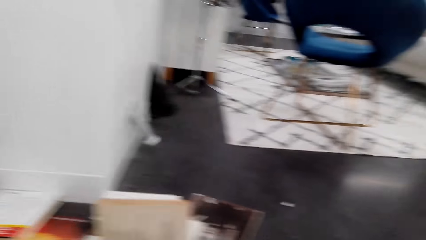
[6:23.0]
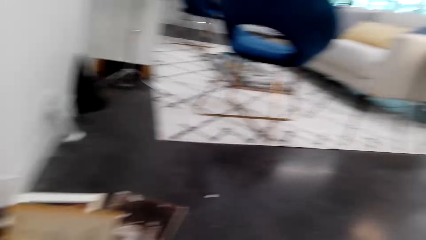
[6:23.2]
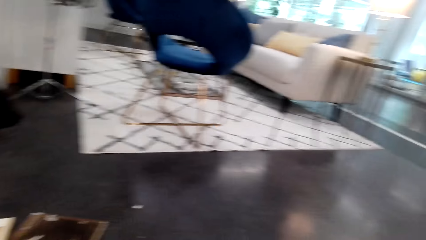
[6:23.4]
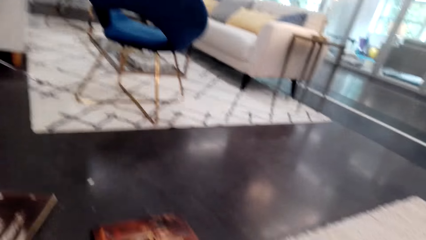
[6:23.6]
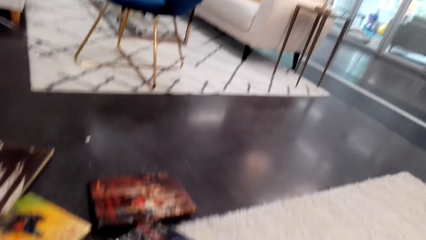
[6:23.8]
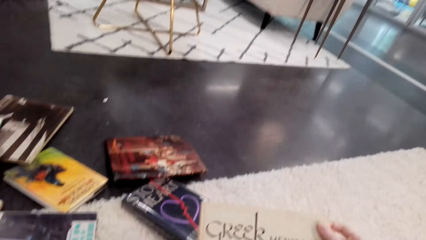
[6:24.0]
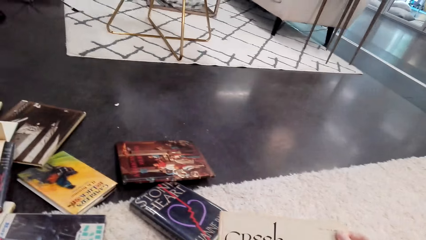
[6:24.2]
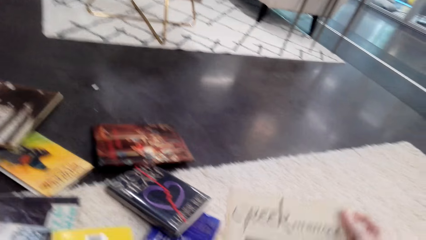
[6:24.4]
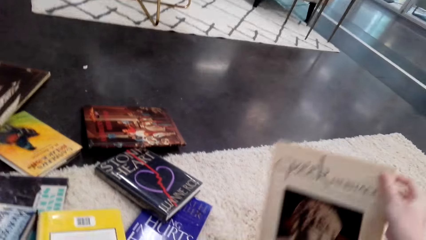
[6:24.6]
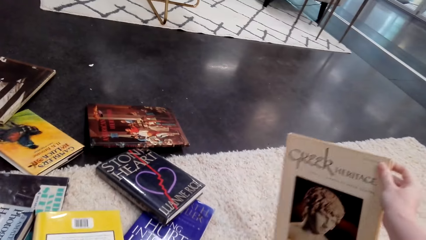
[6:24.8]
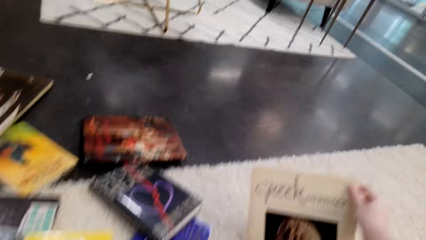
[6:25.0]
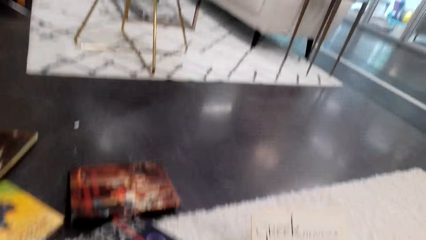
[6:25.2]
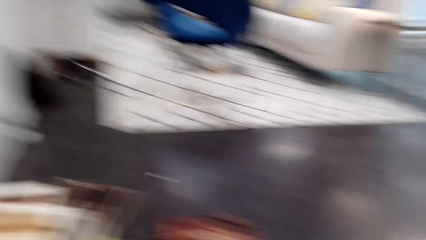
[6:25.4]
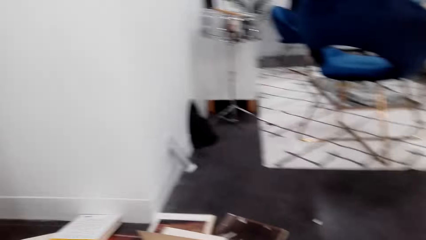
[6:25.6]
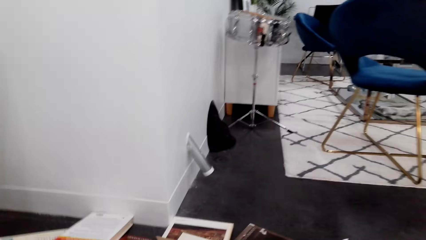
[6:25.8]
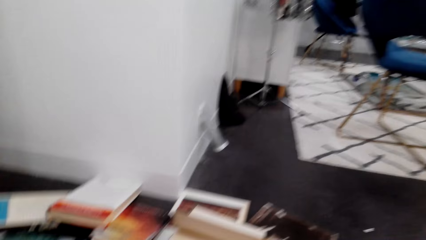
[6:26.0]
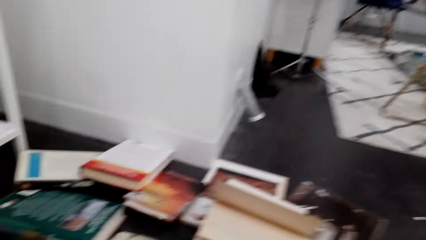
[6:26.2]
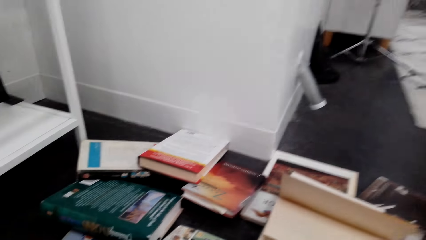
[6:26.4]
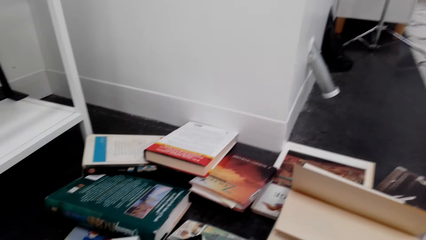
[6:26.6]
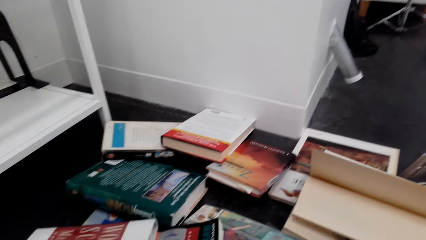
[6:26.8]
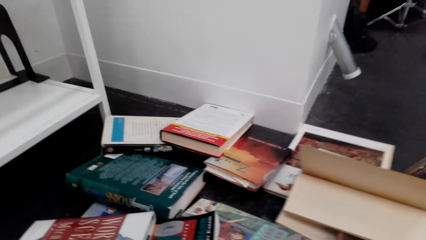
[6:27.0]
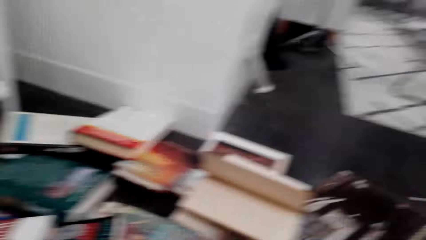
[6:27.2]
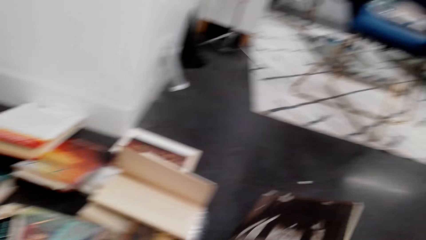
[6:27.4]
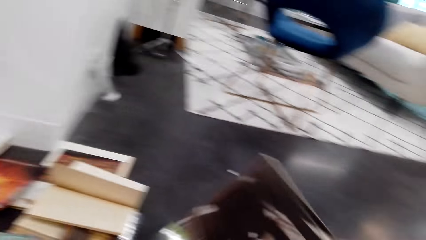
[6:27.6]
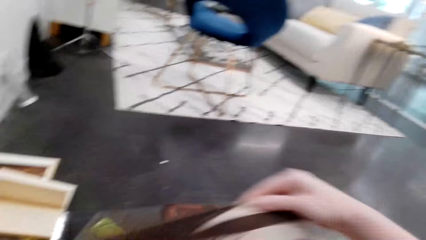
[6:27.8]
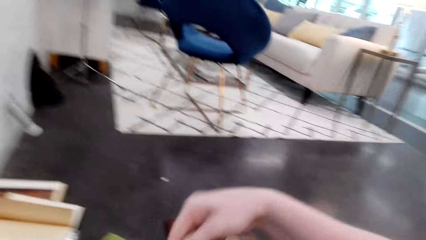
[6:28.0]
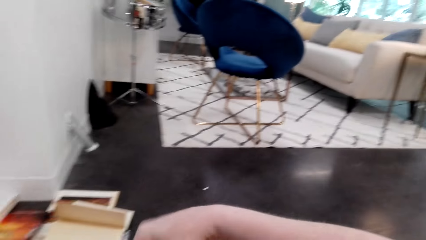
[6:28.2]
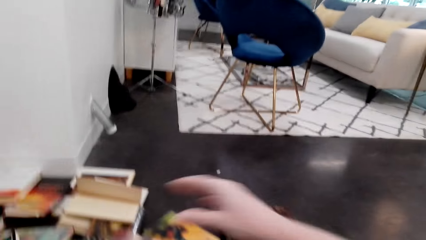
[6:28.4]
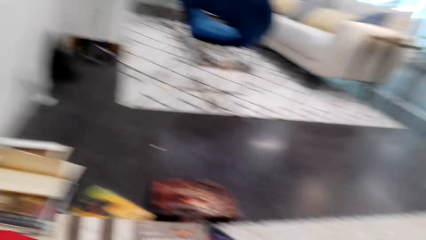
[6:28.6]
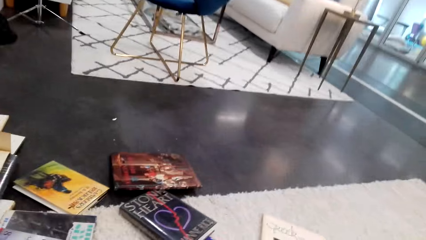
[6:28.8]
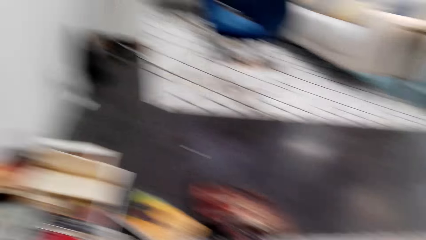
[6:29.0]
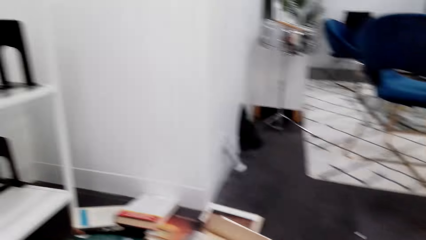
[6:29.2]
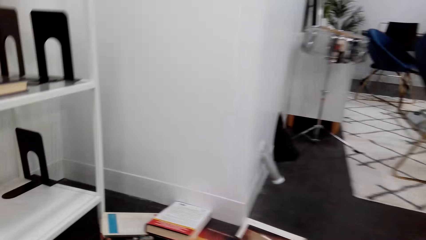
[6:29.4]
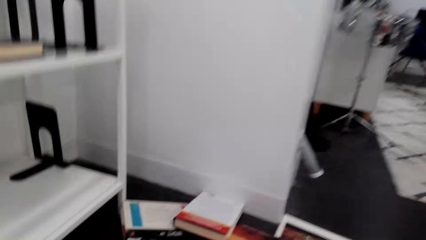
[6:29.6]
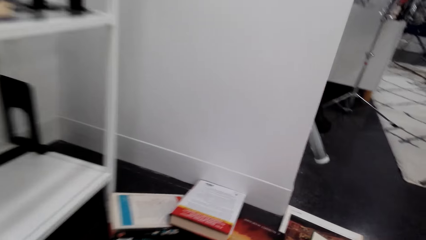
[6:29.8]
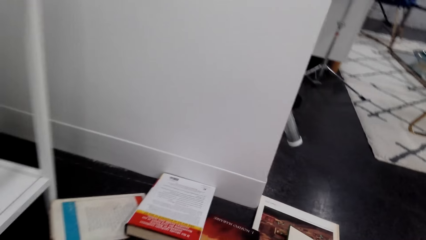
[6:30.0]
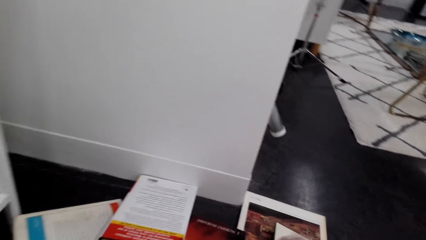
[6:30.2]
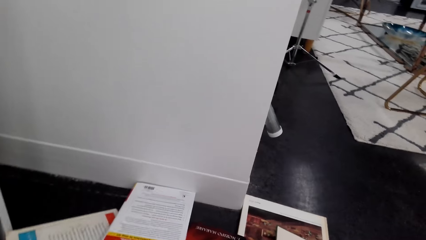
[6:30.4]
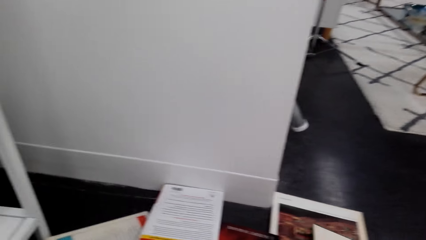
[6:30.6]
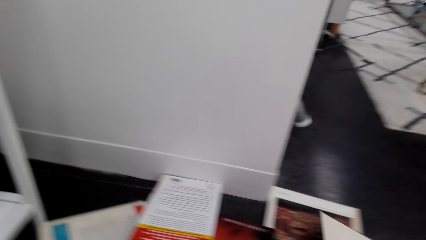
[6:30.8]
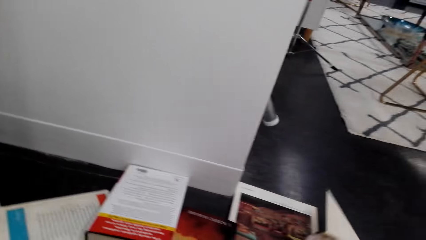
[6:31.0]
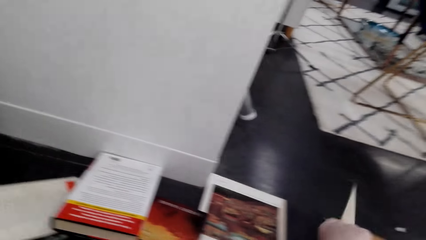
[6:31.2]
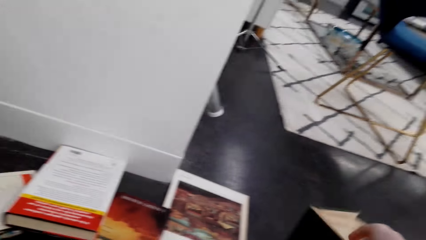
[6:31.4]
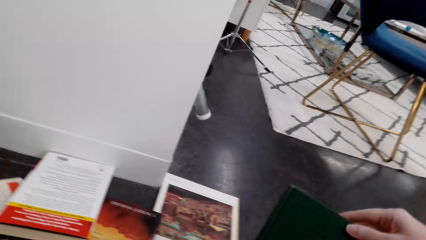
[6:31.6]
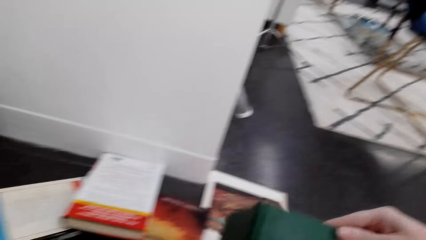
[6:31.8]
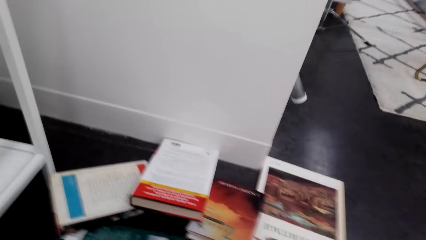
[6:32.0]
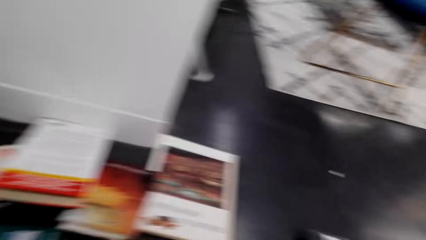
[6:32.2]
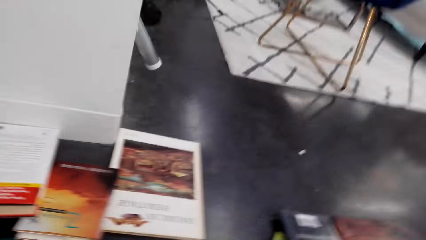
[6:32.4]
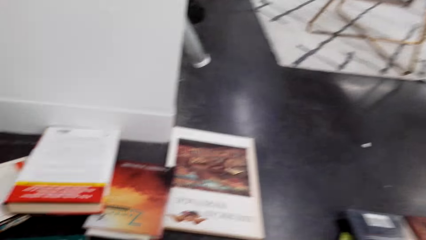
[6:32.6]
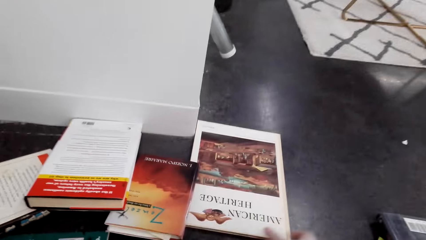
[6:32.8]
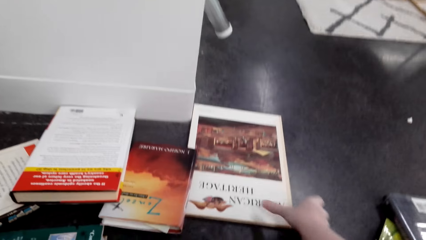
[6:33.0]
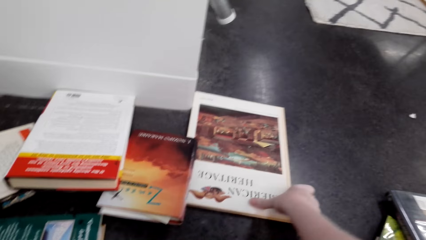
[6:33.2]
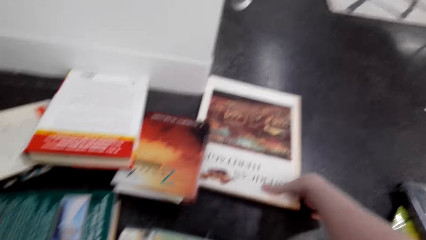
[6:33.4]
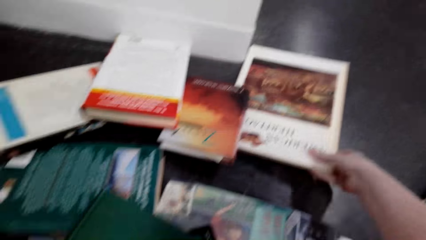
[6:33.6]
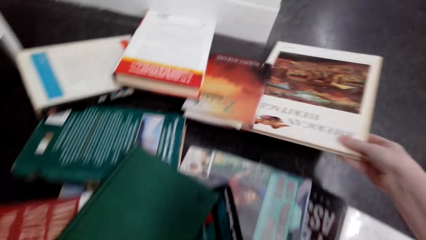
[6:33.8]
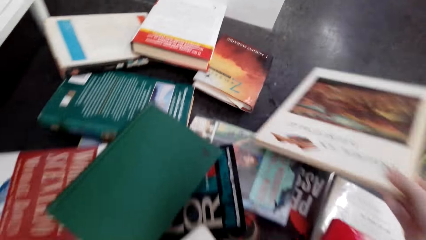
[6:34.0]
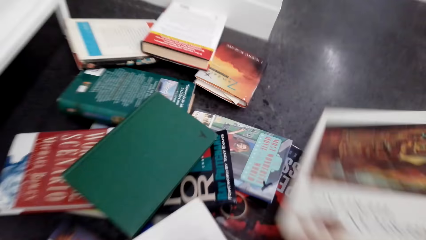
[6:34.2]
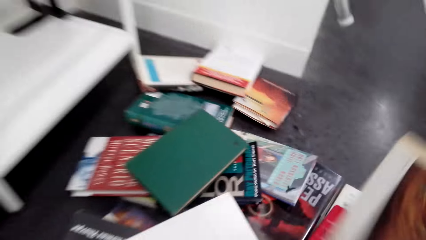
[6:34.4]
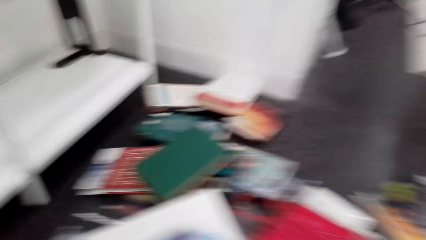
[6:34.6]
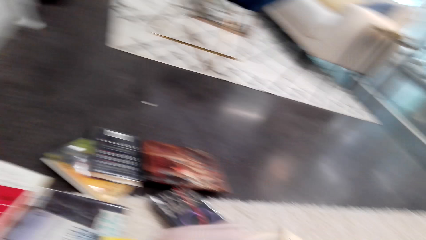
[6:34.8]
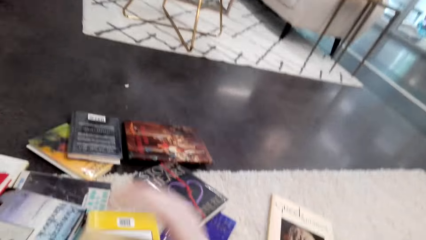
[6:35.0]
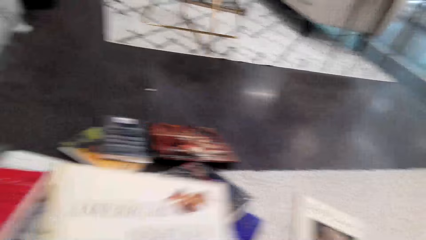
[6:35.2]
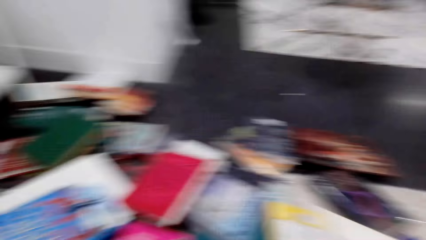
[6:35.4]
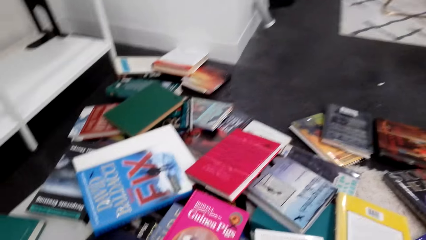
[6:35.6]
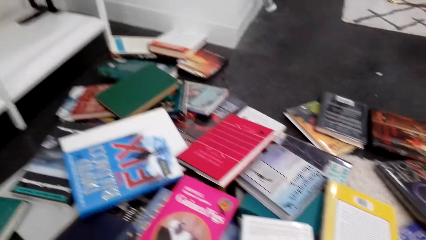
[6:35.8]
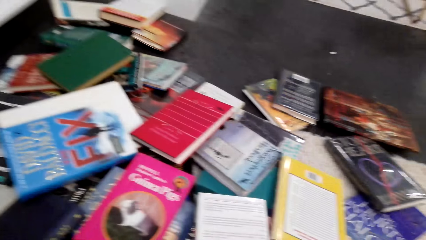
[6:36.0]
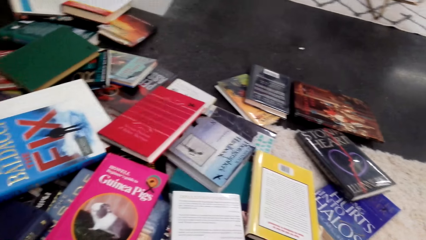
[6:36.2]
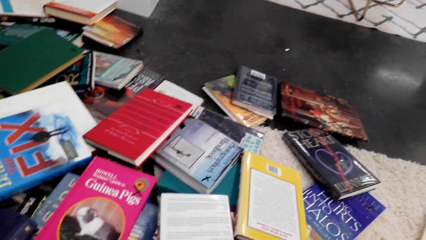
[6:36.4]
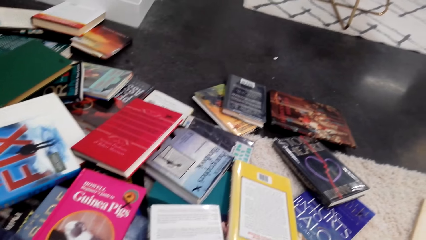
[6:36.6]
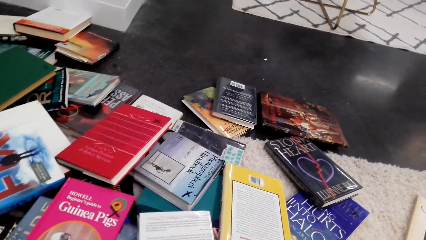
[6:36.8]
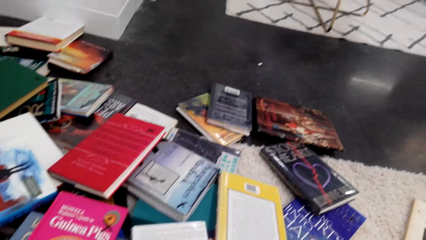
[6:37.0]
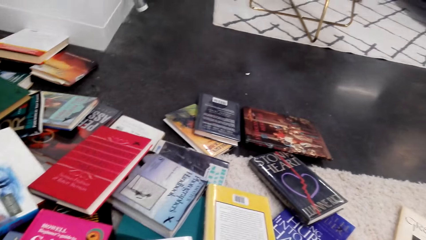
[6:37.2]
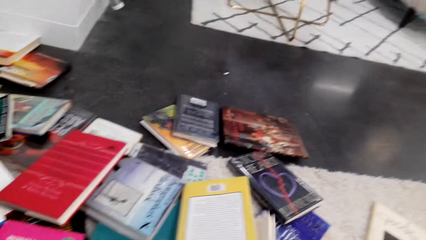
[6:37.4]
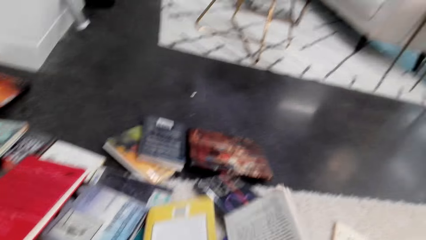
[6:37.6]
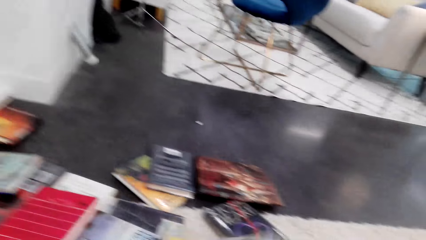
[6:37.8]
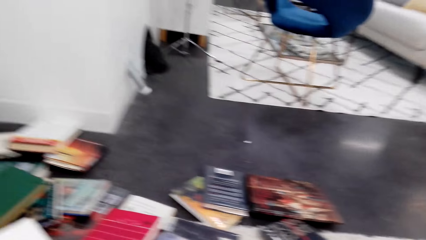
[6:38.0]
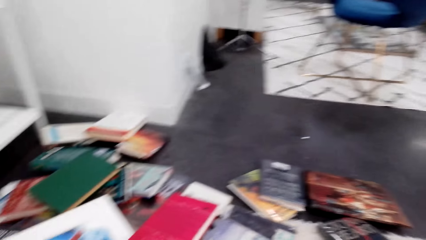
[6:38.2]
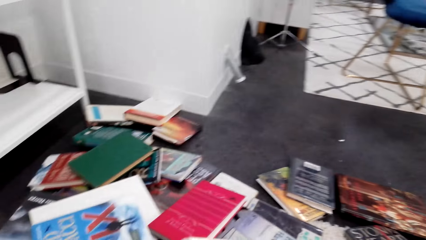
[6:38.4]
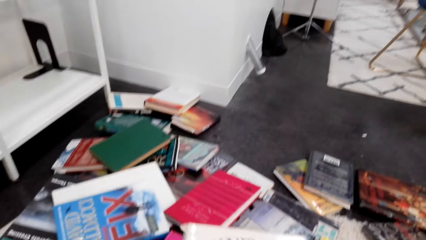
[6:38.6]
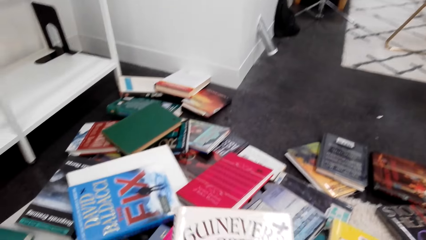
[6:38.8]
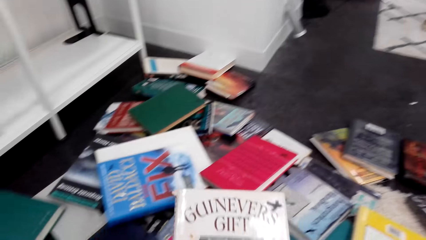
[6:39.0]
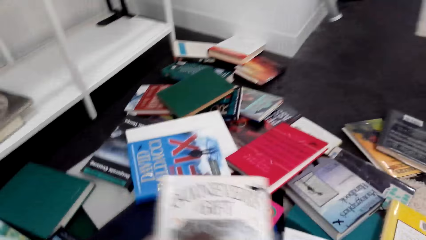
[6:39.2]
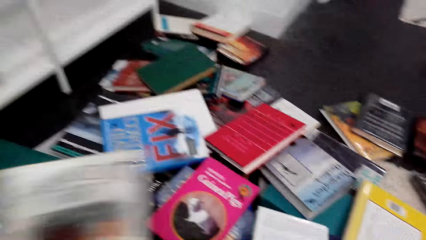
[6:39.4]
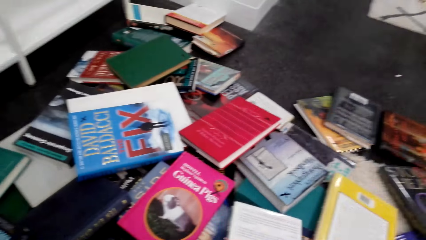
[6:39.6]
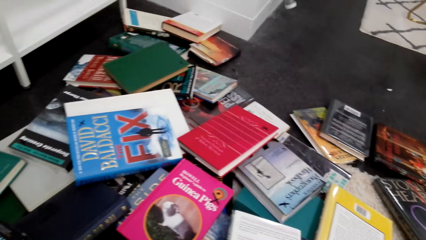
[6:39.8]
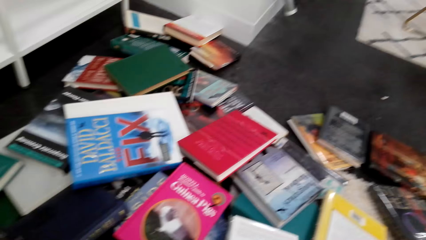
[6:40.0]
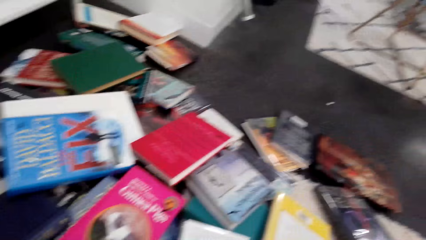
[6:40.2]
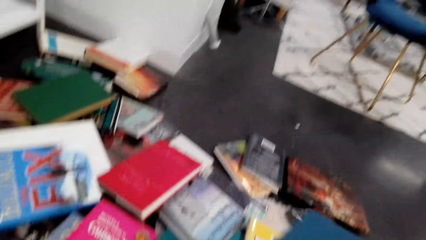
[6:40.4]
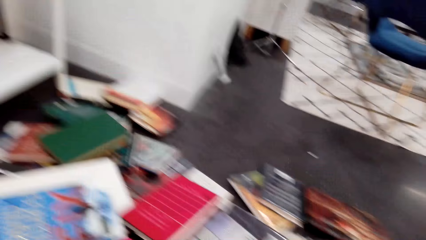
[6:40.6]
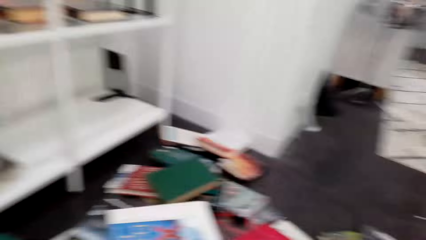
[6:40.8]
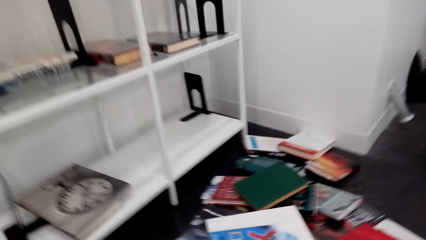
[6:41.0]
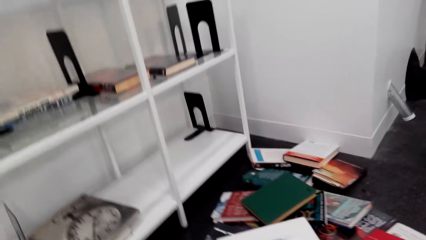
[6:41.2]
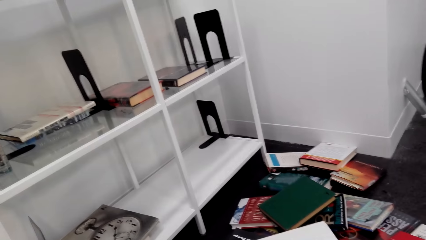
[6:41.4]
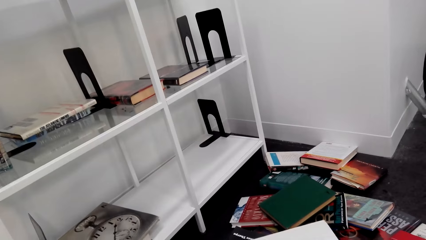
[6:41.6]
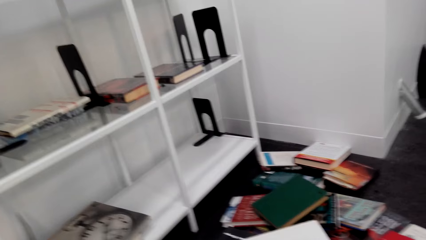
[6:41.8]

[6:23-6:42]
The camera wearer puts the book on the carpet. They pick the book from the floor. They pick the book from the carpet. They check the book.
